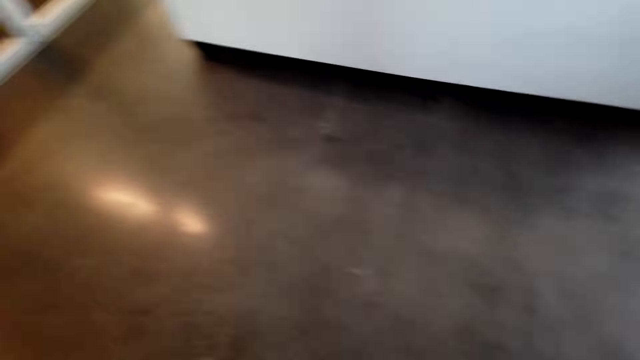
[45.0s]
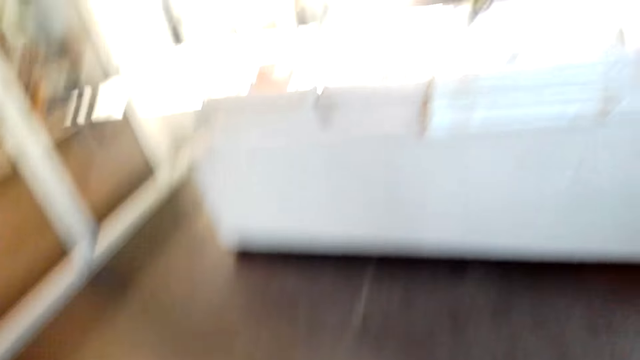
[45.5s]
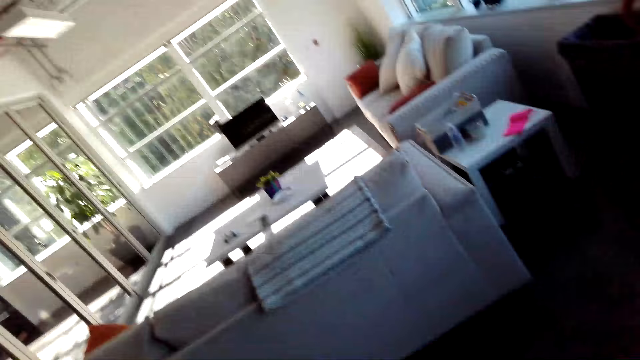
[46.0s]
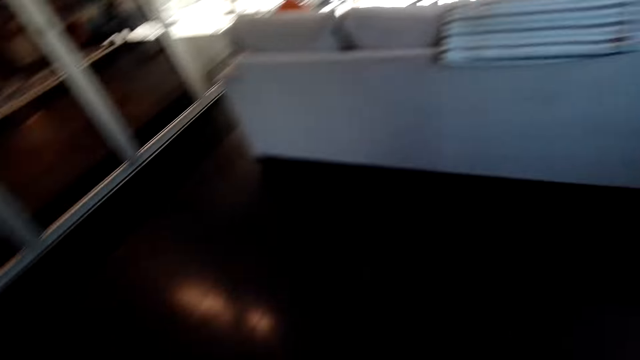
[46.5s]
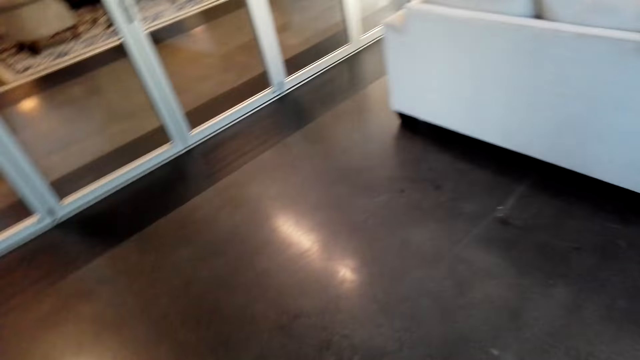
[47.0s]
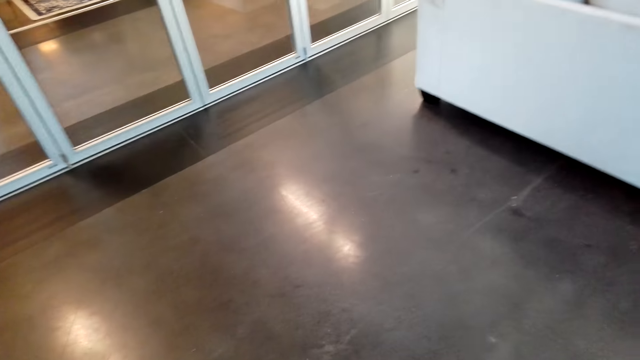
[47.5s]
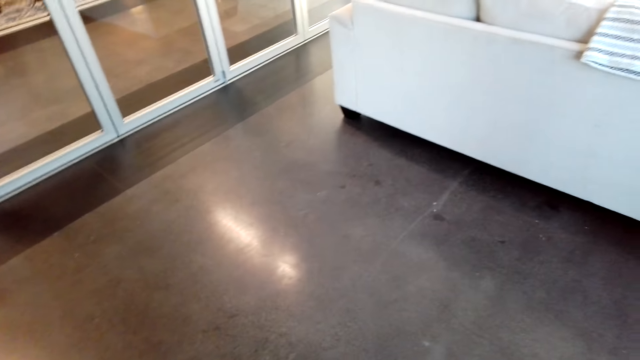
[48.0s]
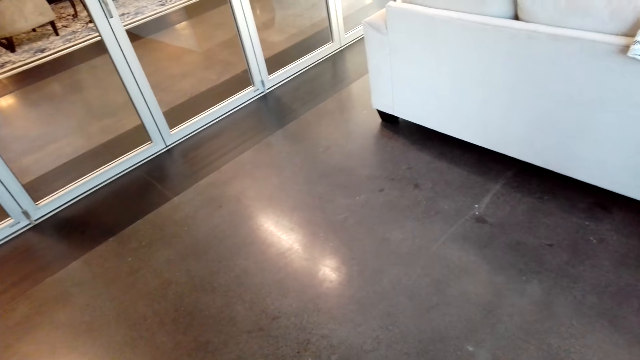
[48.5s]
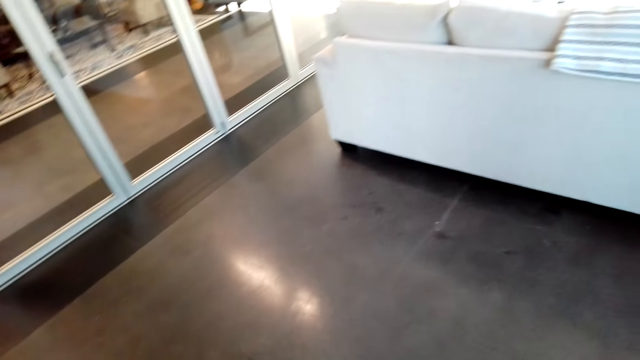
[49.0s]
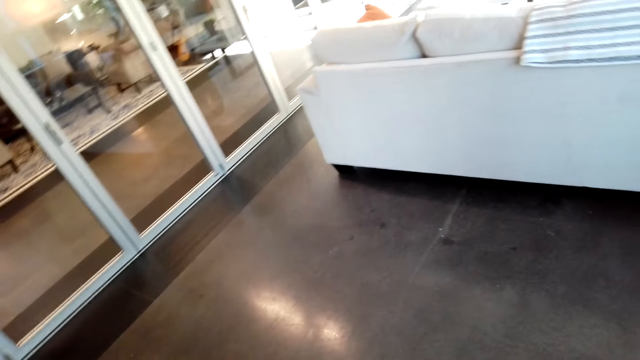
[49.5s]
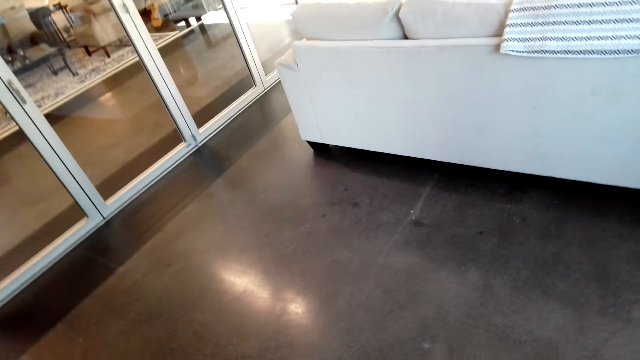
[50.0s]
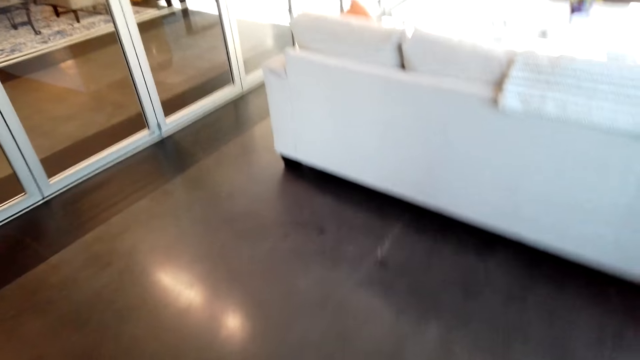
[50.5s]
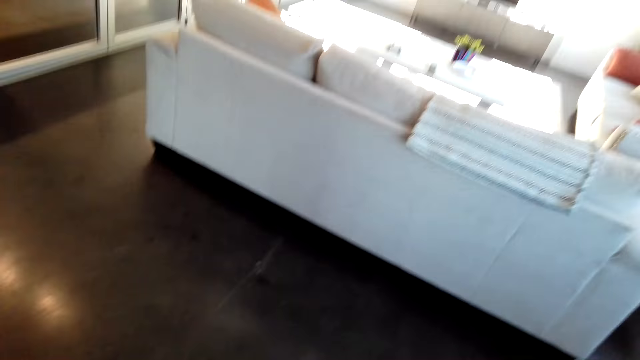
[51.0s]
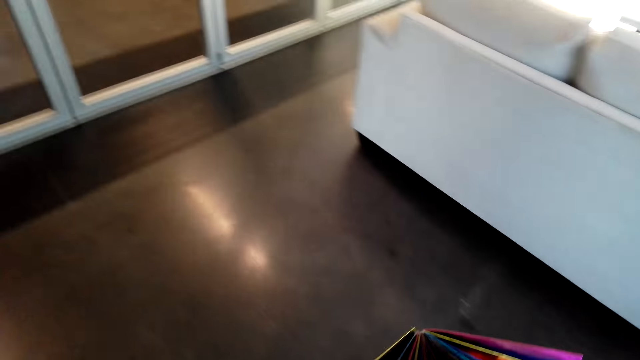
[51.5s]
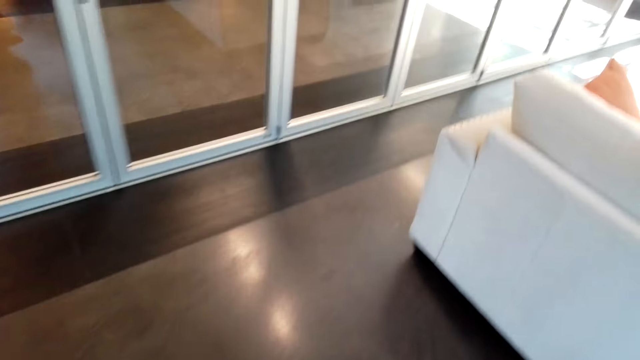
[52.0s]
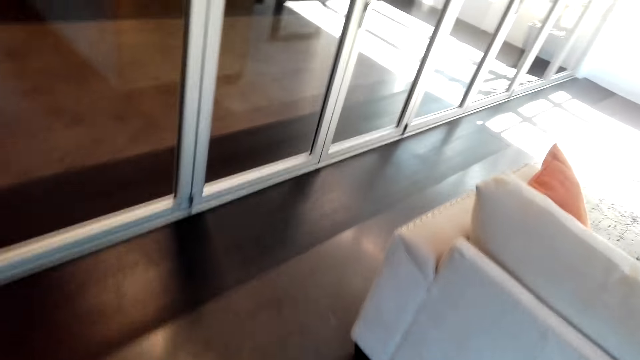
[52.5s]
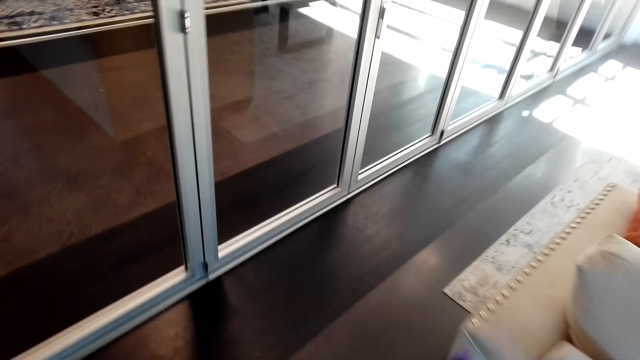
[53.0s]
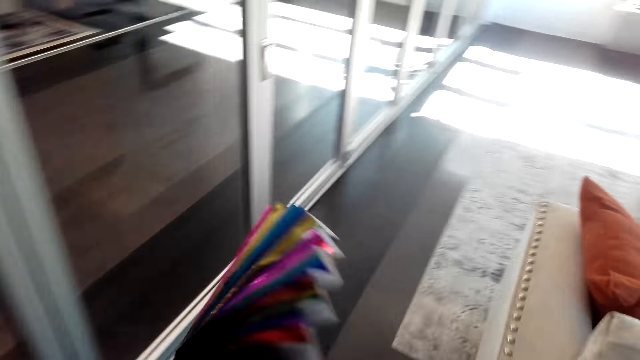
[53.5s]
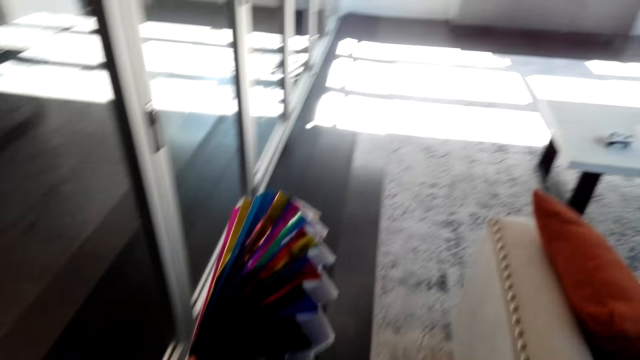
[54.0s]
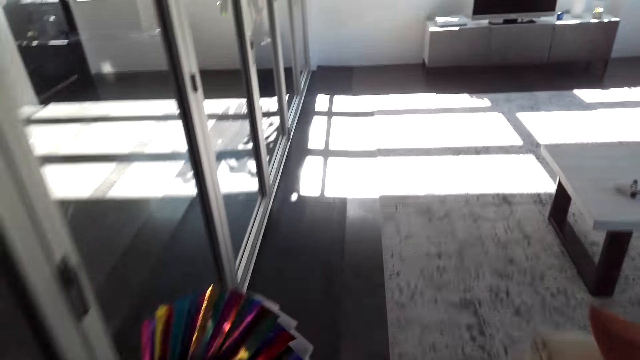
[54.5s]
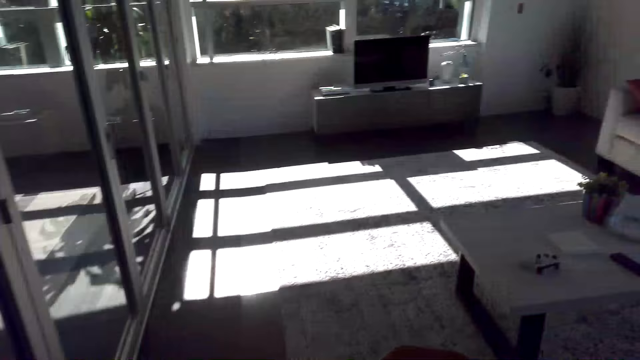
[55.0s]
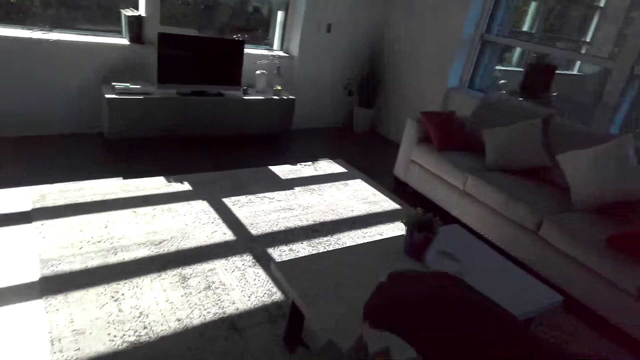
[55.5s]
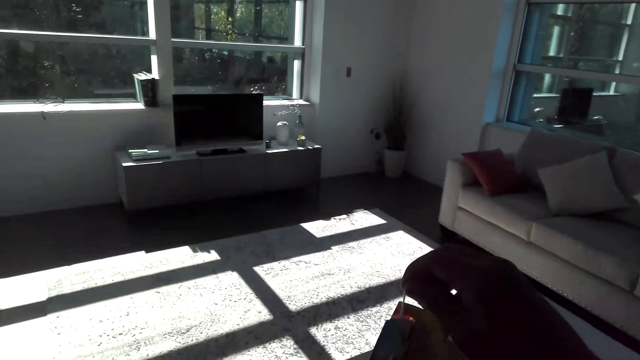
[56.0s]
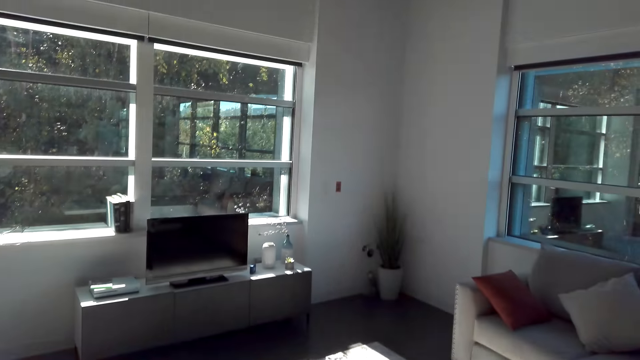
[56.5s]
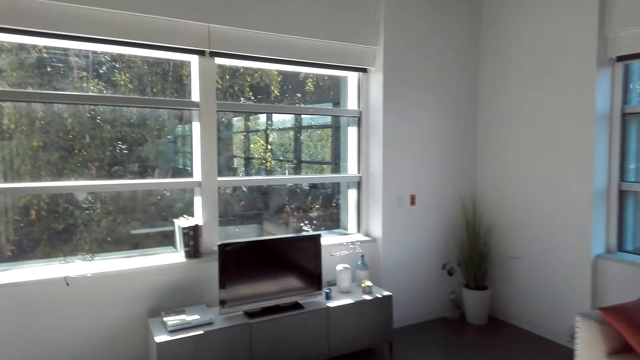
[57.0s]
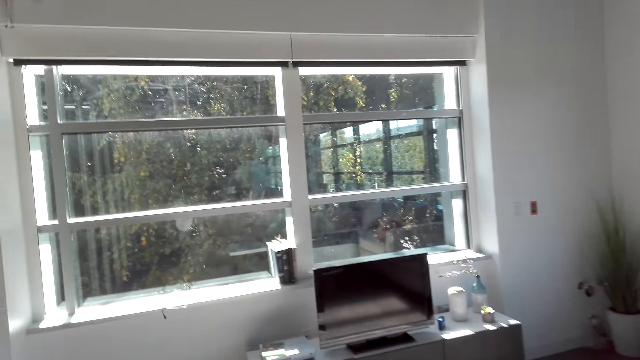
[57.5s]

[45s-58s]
The camera wearer looks around the floor. They move around the house.

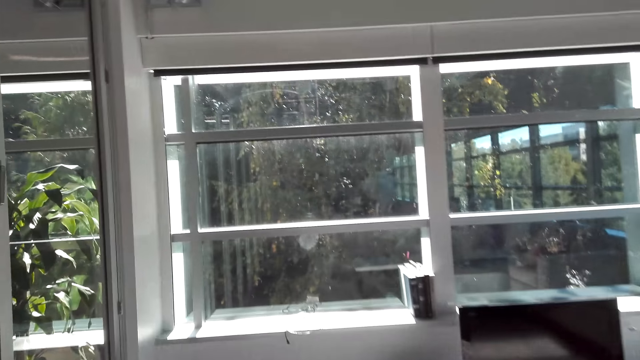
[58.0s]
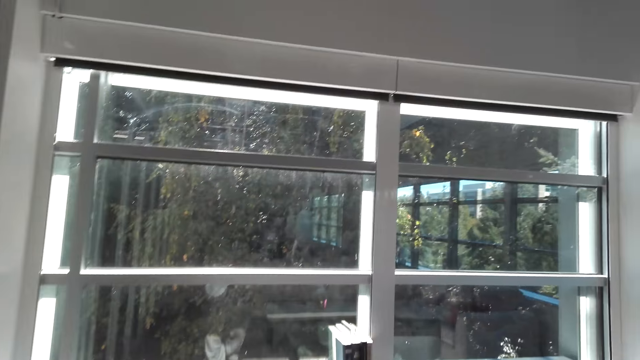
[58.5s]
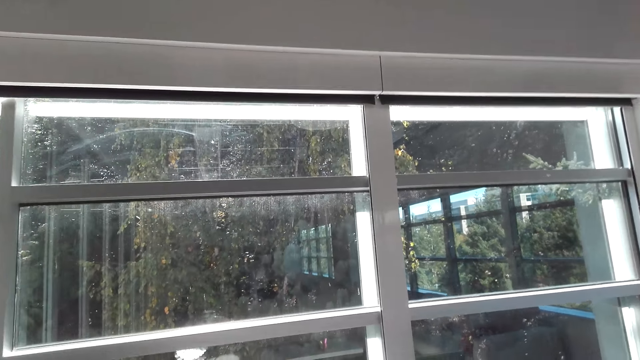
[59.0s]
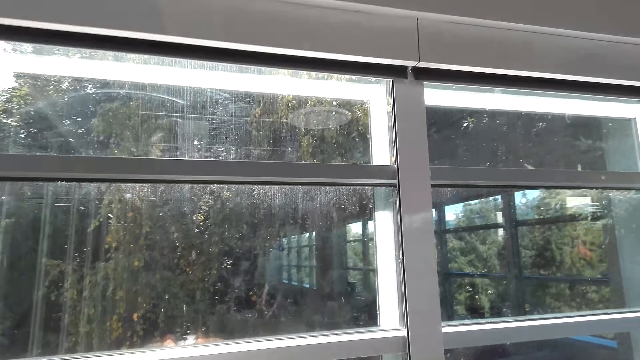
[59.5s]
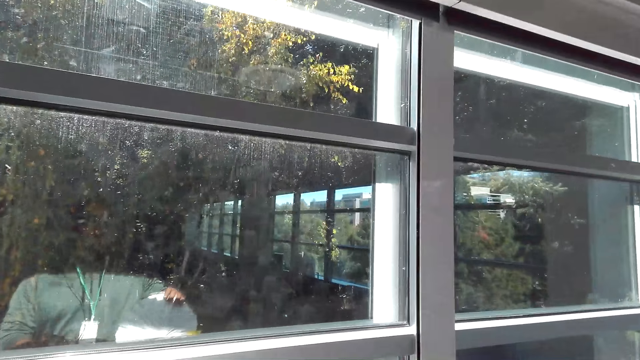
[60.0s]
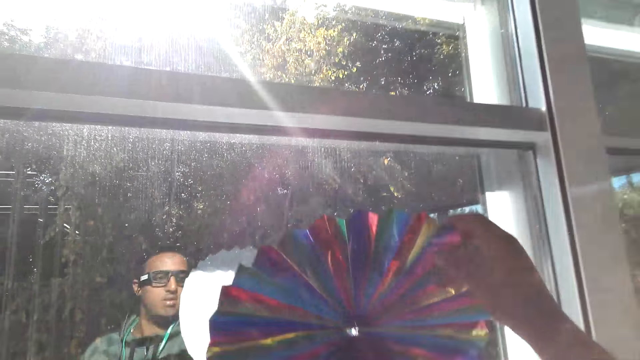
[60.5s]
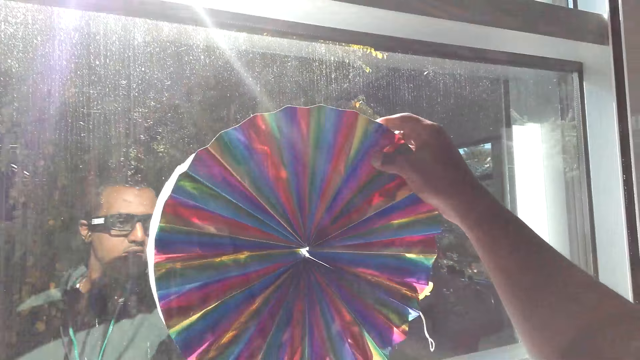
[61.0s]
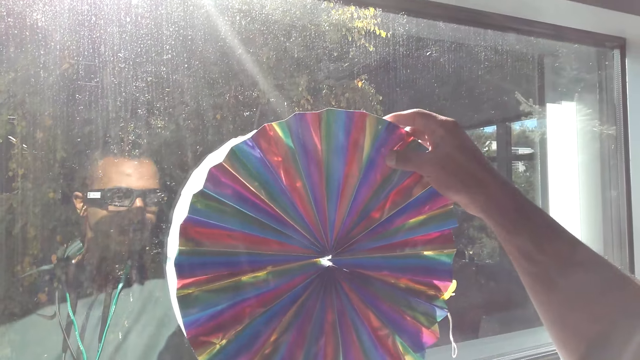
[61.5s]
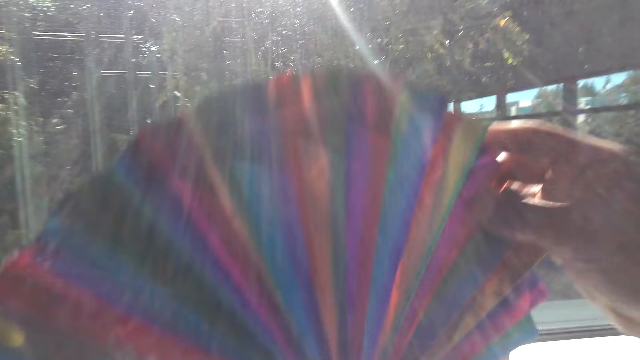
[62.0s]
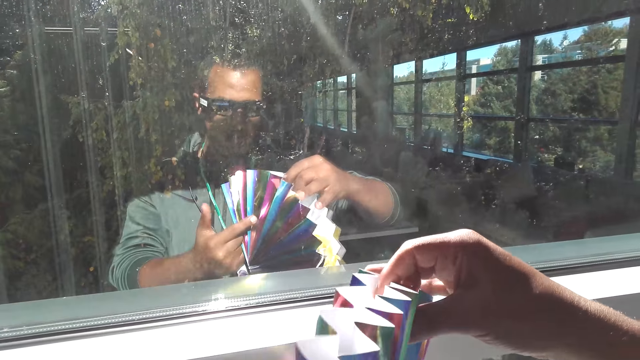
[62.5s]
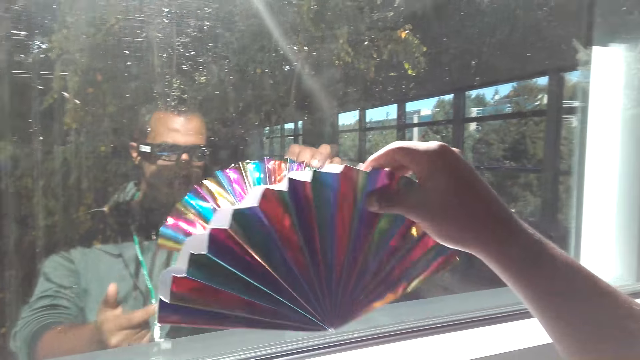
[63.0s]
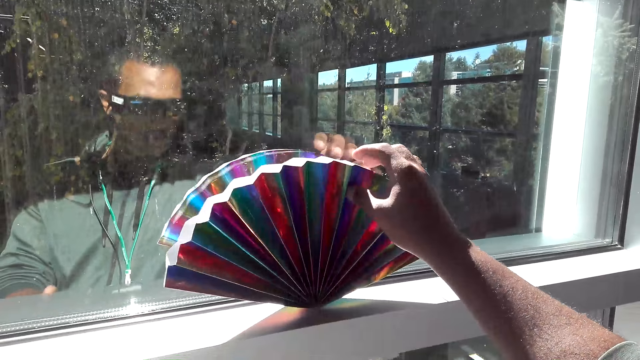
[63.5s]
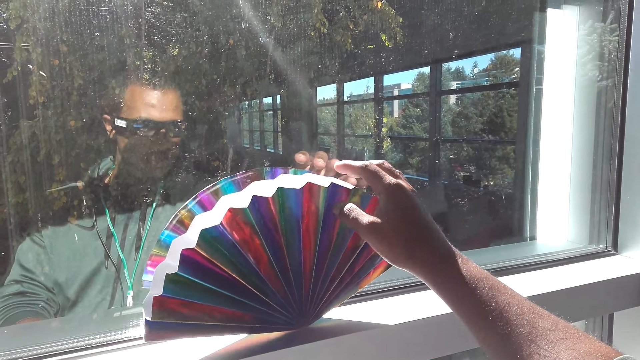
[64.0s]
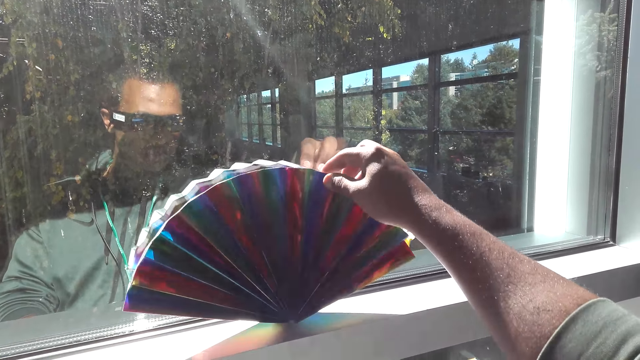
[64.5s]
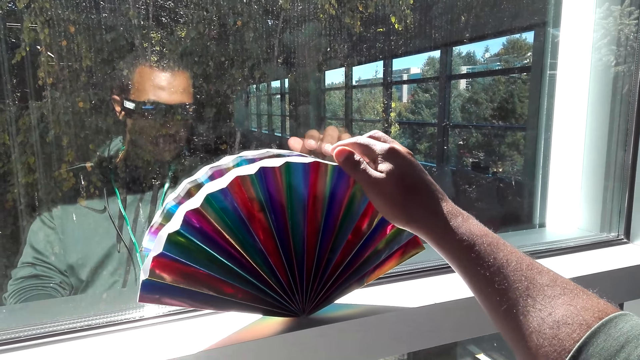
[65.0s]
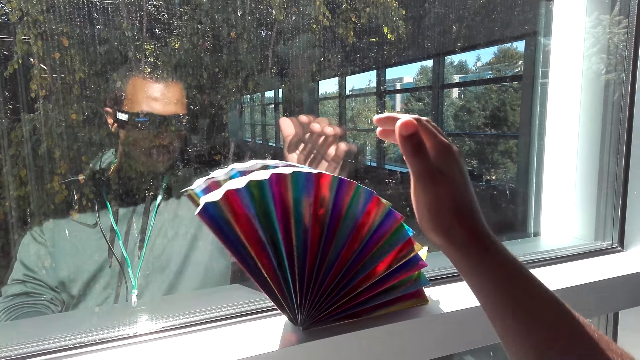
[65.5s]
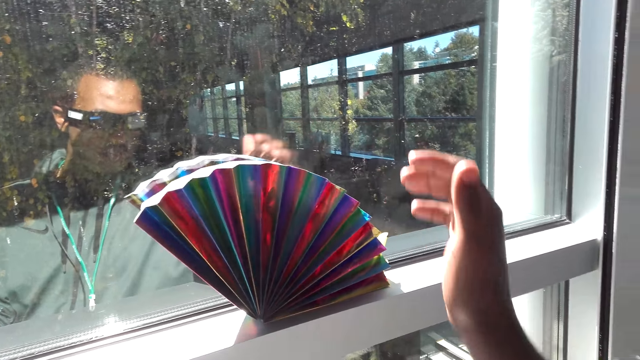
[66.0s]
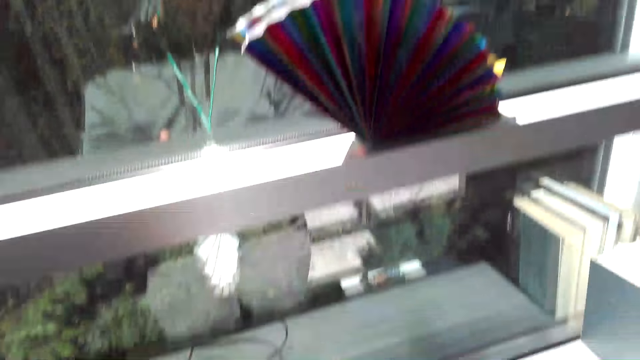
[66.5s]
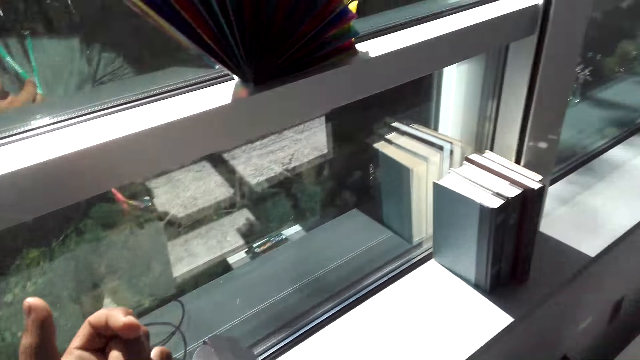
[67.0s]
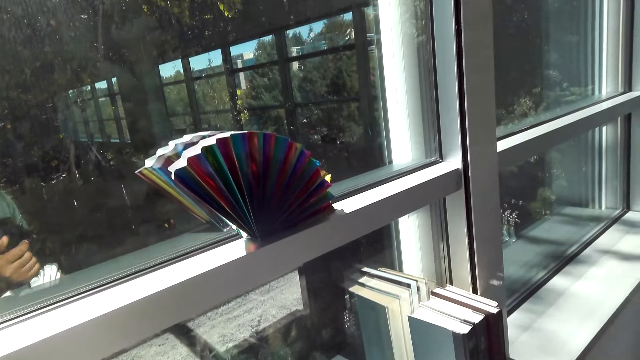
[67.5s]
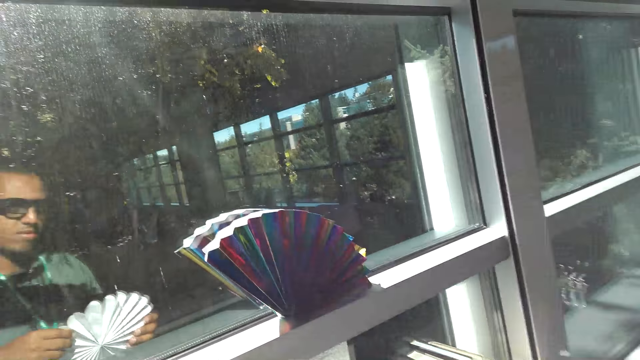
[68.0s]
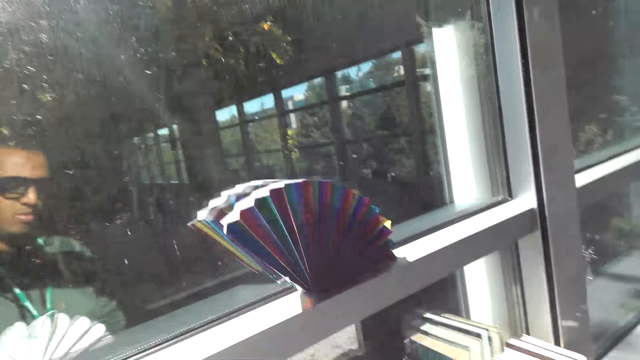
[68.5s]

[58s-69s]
The camera wearer places a decoration on the window frame. They adjust the decoration on the window frame.
